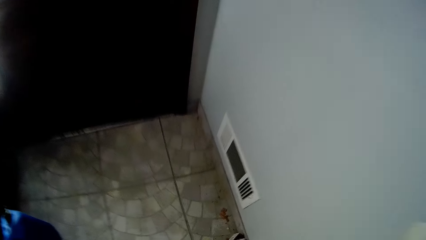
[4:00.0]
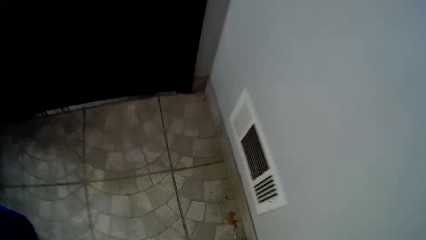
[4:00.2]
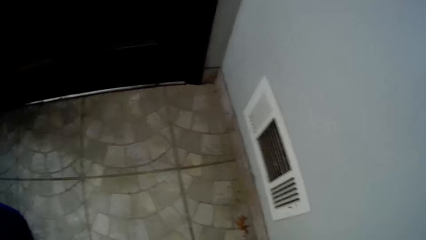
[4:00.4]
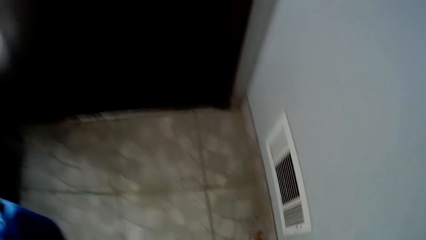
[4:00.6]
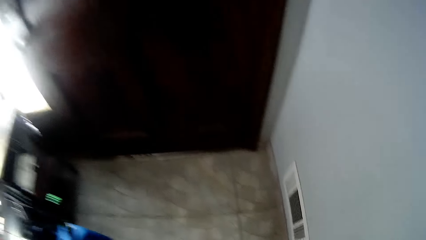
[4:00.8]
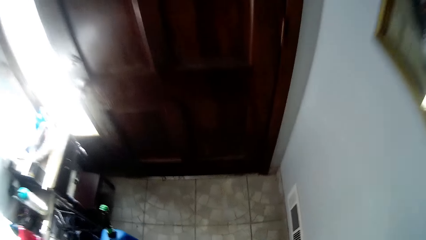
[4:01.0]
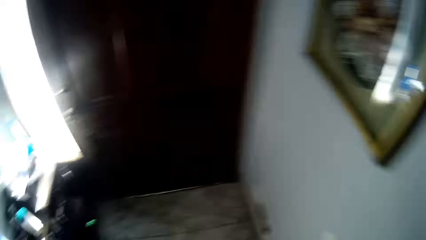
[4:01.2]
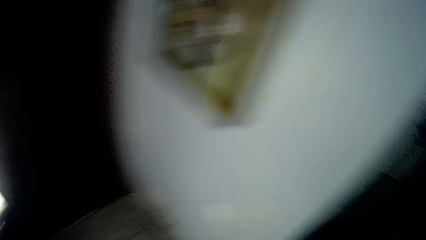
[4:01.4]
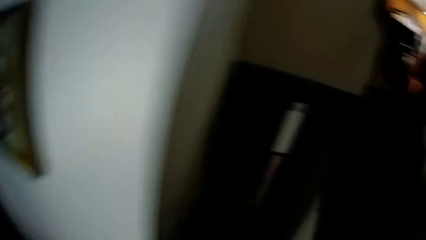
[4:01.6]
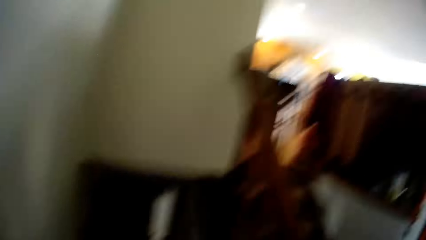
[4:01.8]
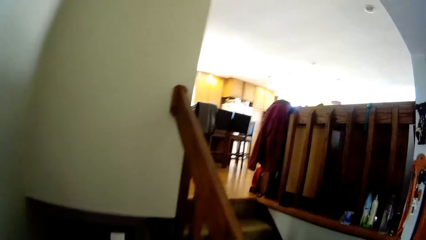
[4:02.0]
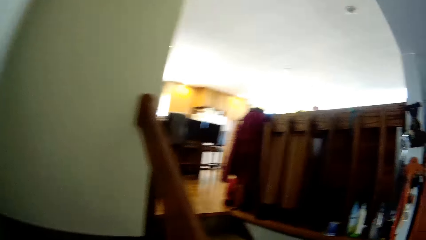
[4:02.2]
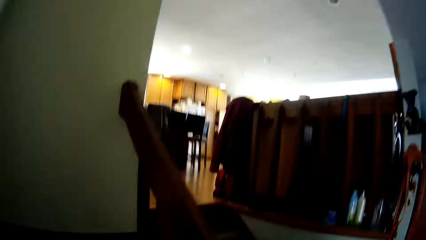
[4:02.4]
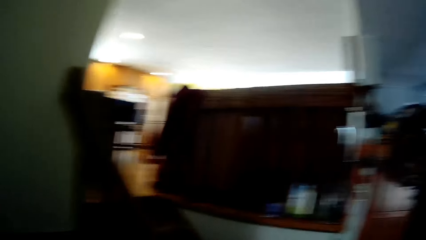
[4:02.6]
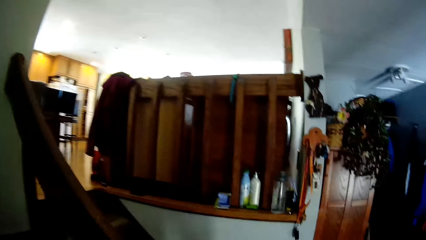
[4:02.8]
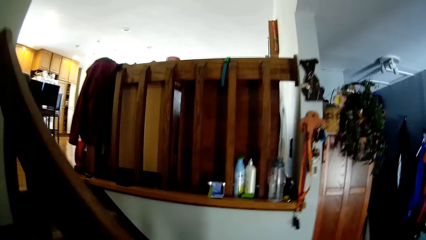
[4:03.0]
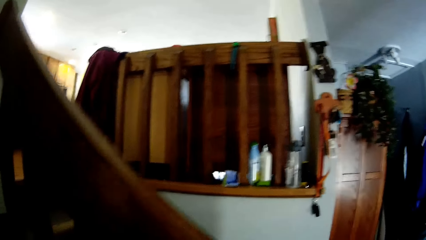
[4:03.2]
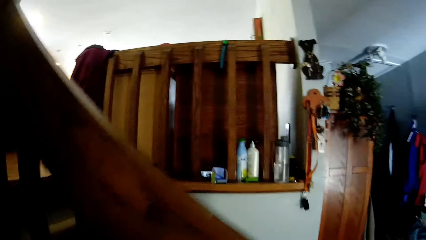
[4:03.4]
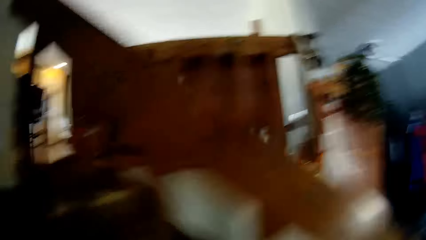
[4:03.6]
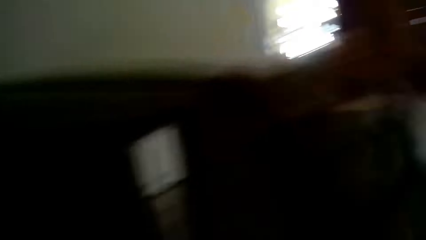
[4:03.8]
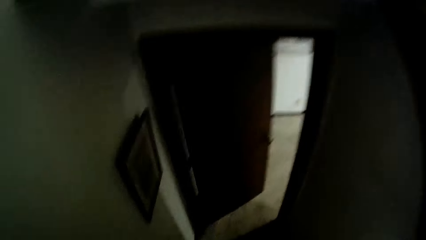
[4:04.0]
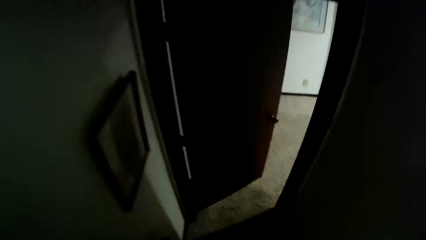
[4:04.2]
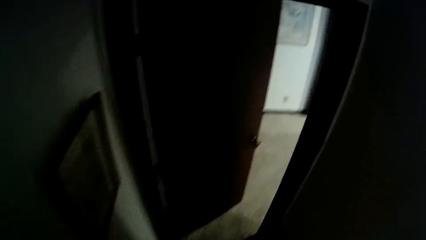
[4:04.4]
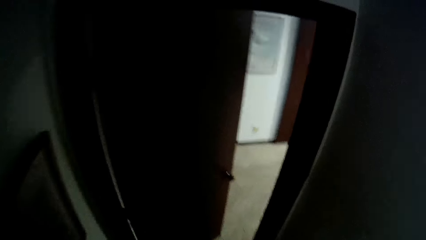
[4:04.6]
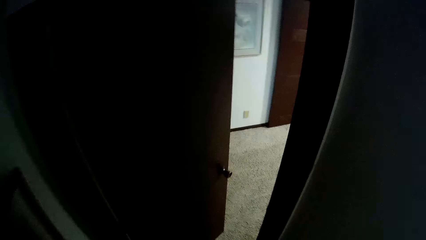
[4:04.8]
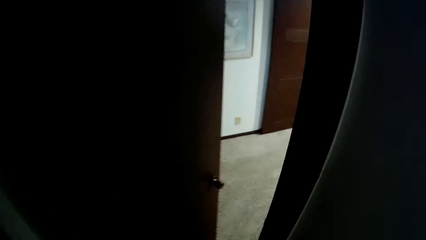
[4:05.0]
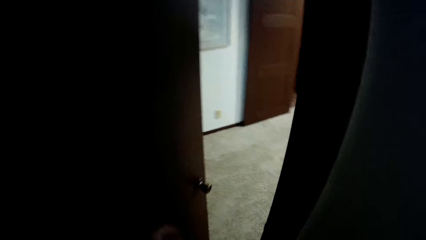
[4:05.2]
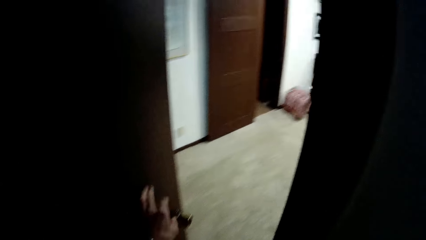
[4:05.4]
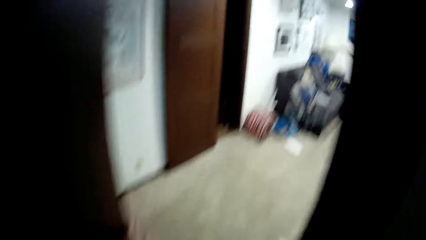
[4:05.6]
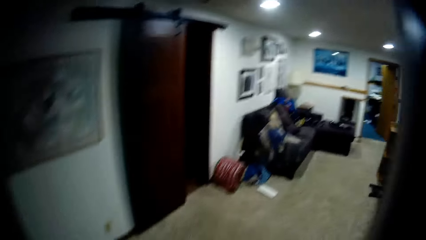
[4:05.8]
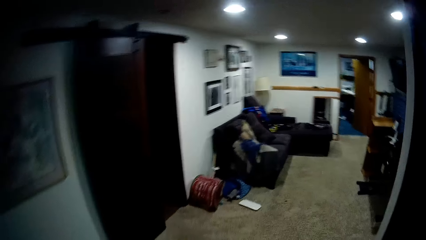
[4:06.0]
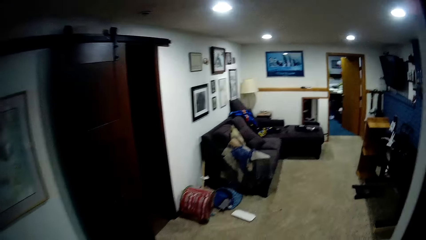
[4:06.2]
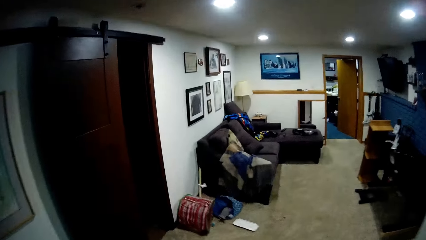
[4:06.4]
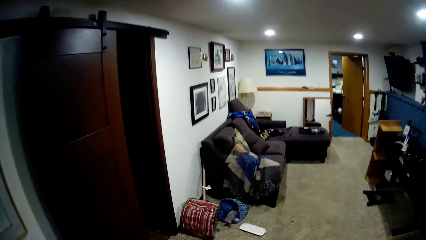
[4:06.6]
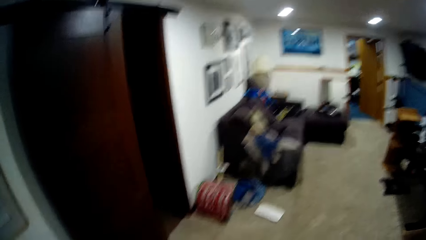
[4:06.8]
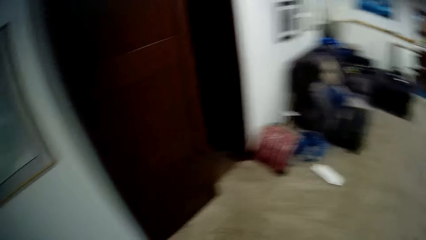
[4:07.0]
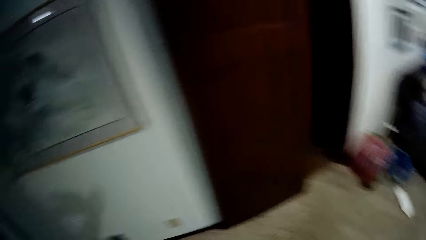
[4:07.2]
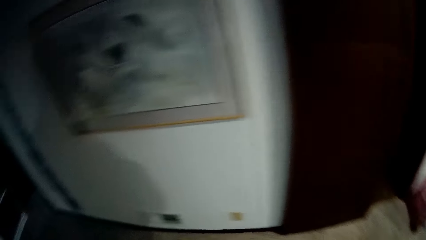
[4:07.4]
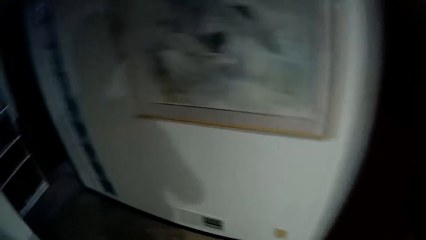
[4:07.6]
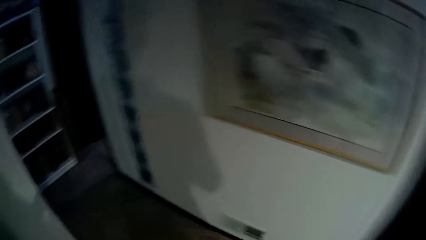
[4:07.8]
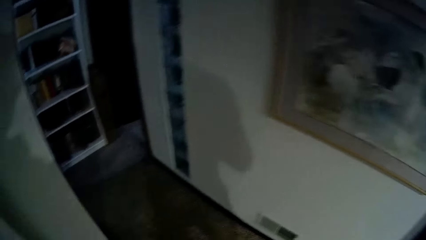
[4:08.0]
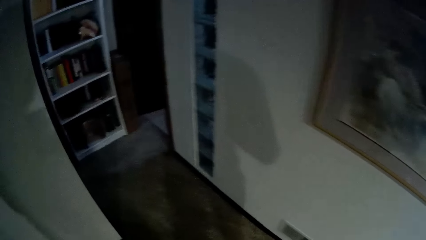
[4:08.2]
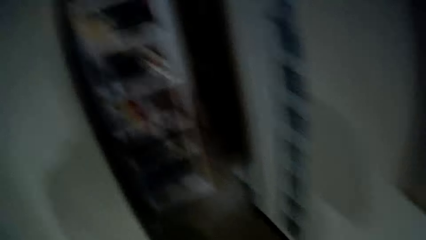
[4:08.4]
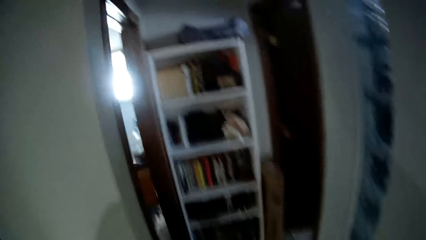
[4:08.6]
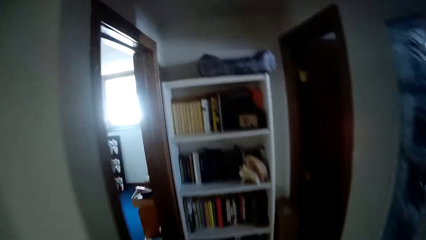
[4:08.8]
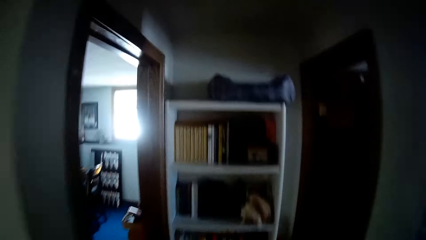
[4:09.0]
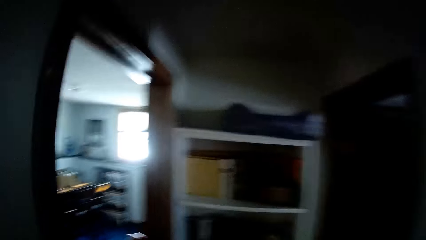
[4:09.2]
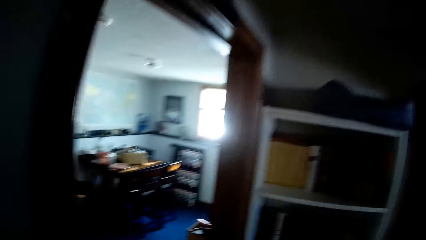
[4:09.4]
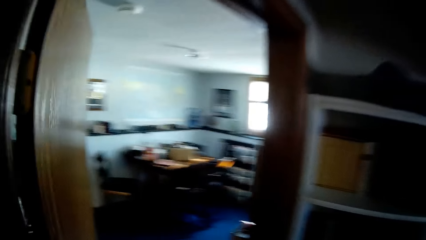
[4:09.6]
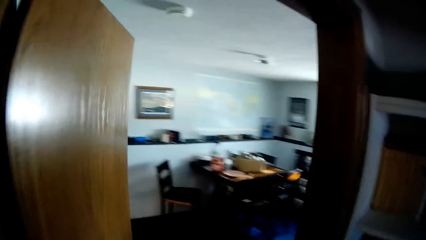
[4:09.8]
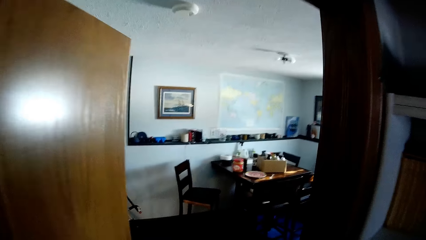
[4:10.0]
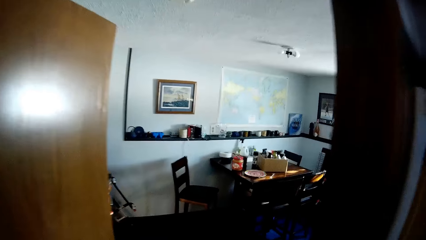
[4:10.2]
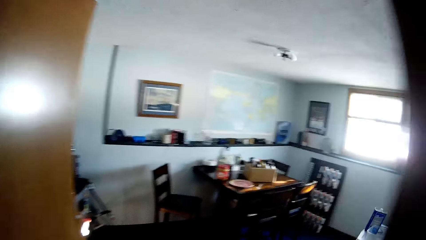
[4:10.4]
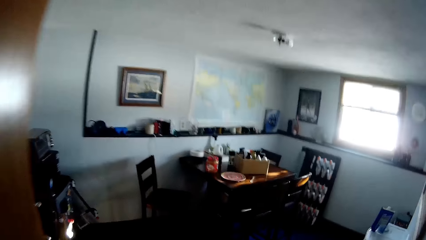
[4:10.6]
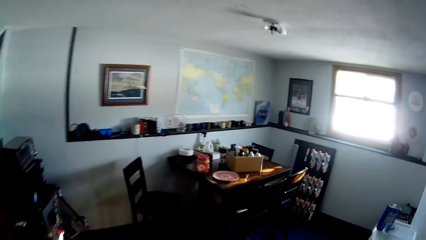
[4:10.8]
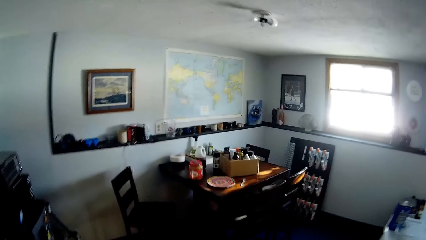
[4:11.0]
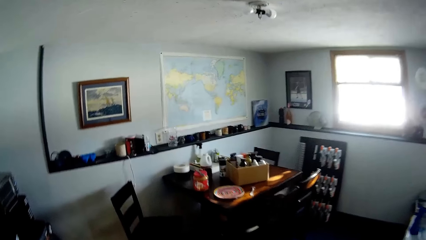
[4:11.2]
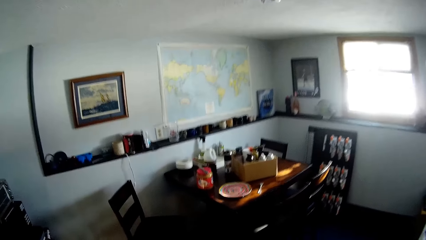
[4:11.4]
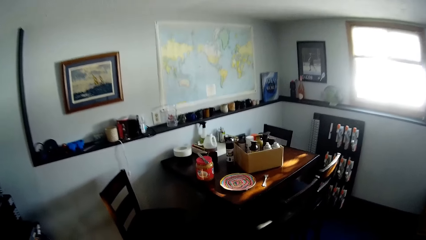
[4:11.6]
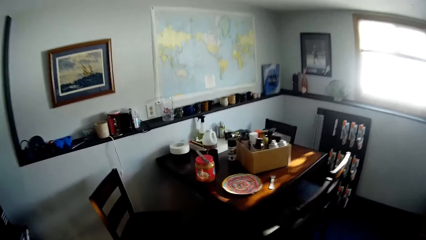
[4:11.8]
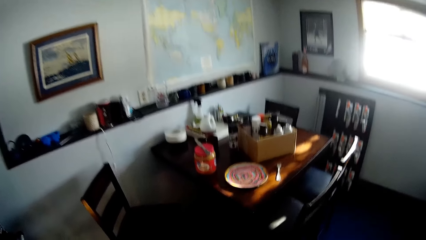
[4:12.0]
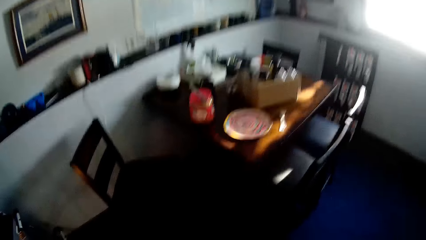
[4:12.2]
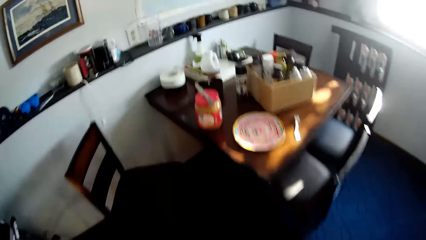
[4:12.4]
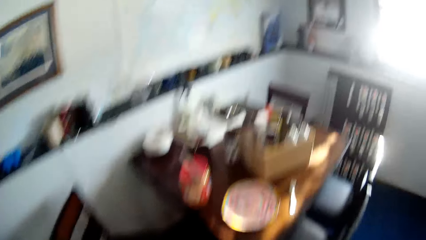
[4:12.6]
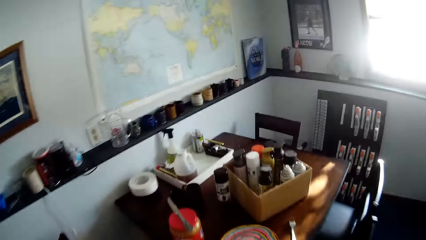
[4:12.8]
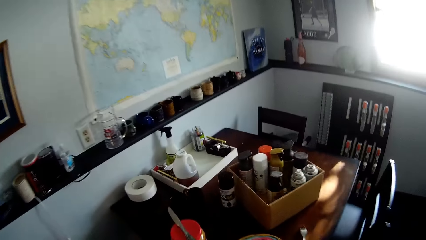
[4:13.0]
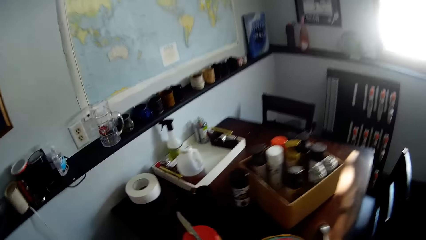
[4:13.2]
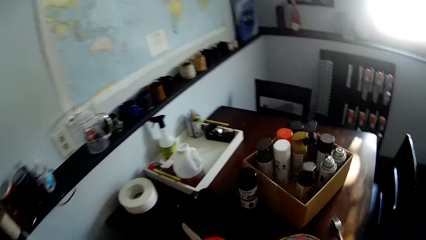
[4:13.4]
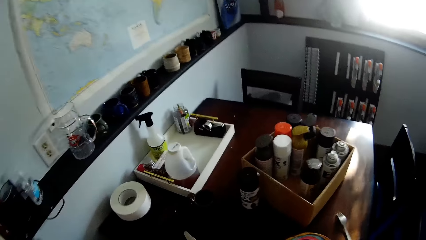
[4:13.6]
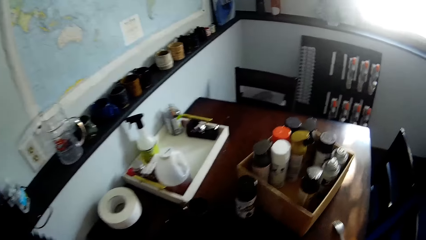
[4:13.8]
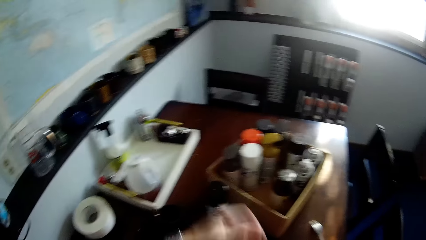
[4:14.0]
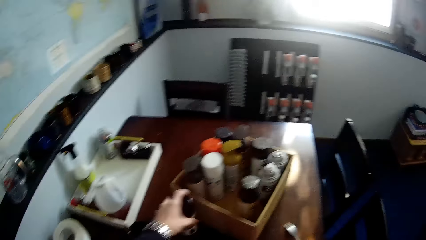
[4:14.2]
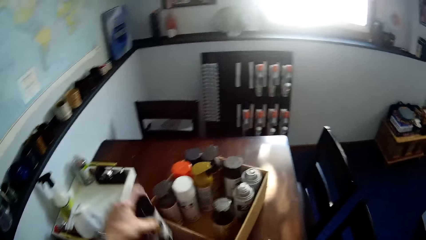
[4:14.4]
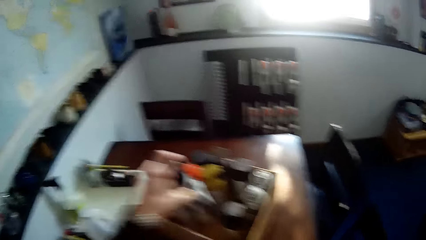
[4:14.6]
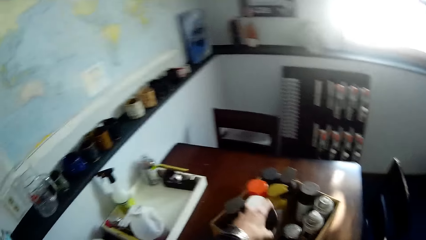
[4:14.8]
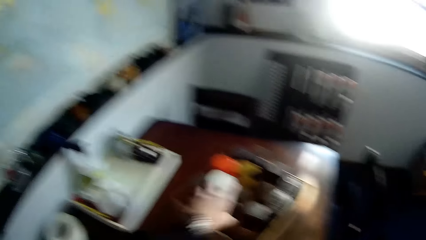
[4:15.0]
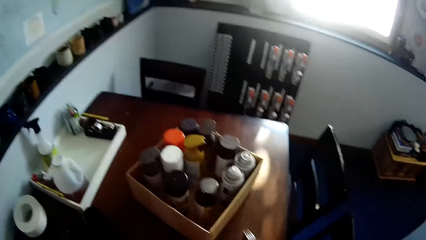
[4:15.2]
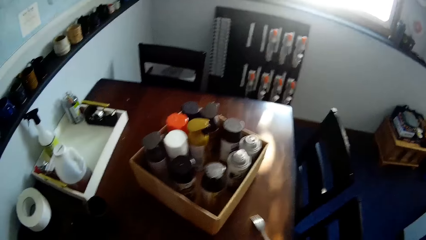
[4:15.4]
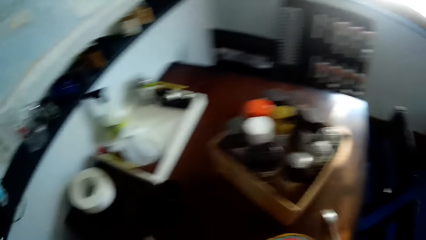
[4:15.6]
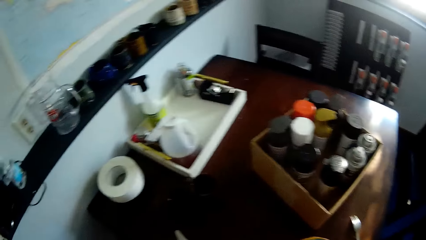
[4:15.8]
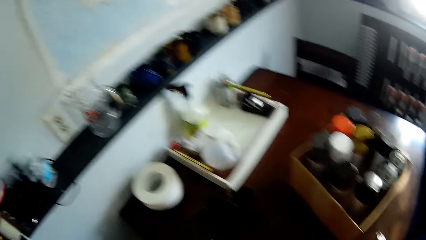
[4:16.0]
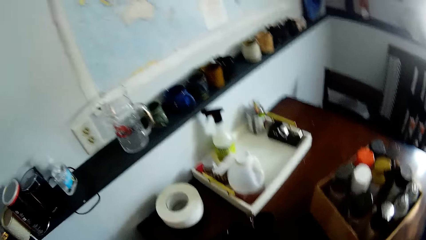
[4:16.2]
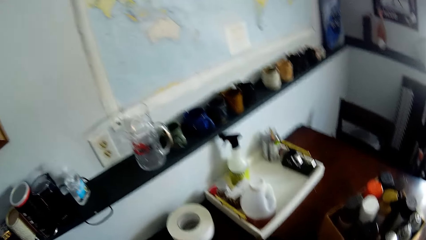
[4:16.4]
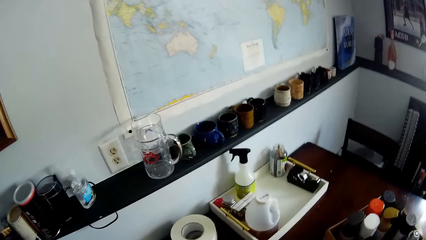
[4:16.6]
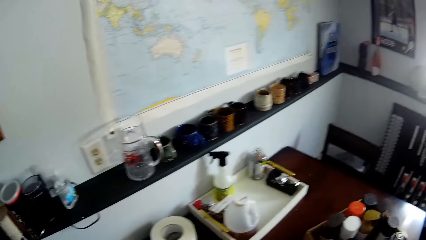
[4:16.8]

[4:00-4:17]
The camera wearer pushes the door. They move a container from the table to a carton on the table. They pick a spray can from the table and put the spray can in the box. They look around the room.
